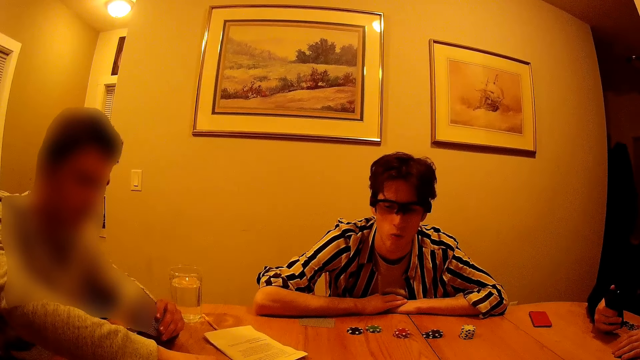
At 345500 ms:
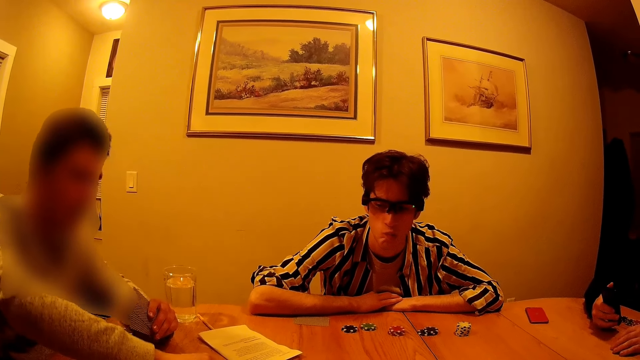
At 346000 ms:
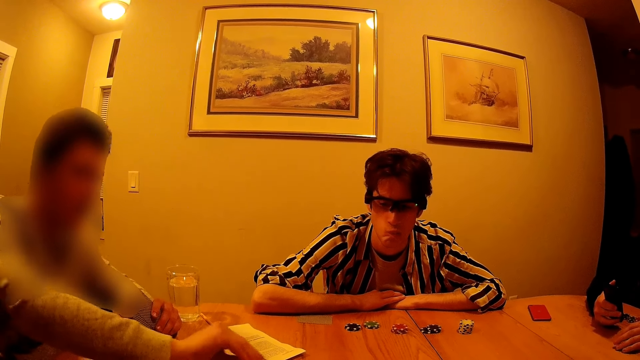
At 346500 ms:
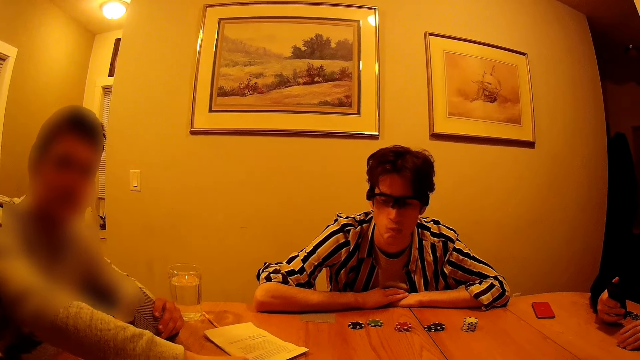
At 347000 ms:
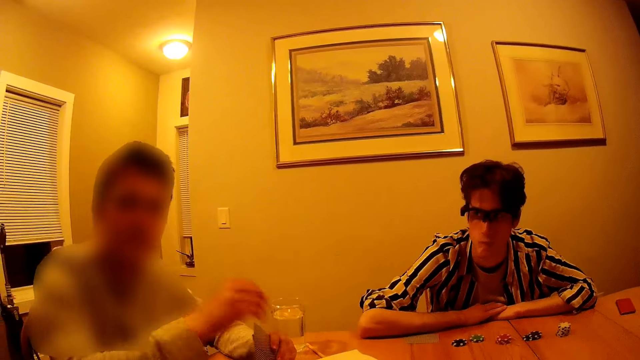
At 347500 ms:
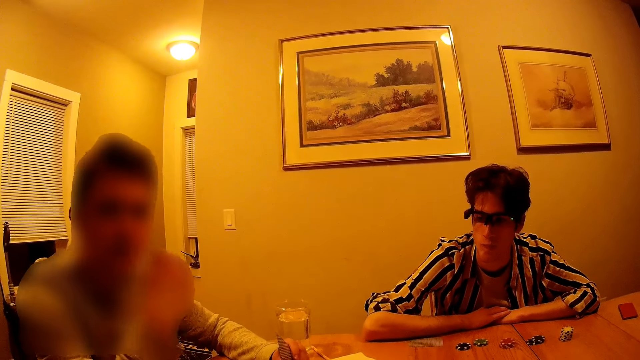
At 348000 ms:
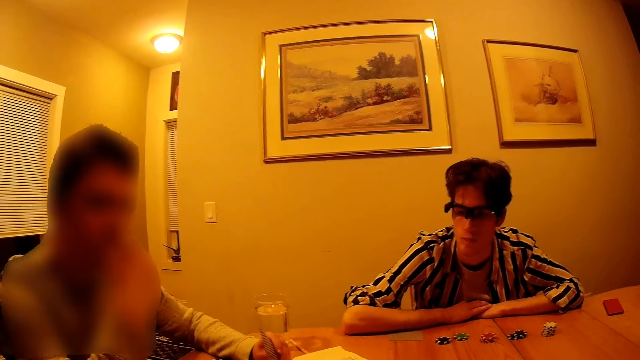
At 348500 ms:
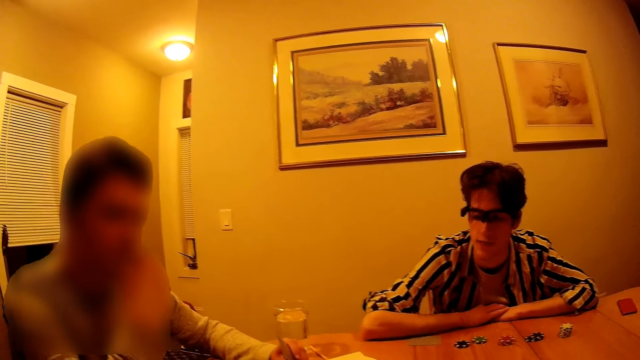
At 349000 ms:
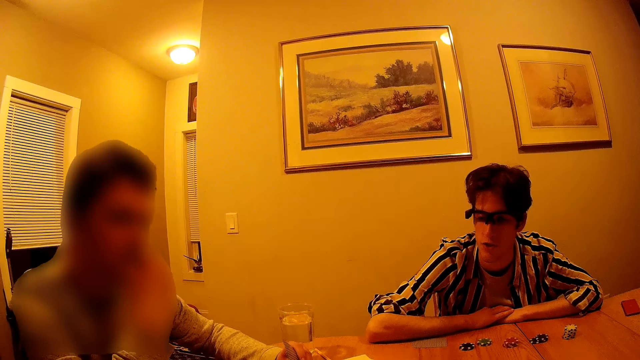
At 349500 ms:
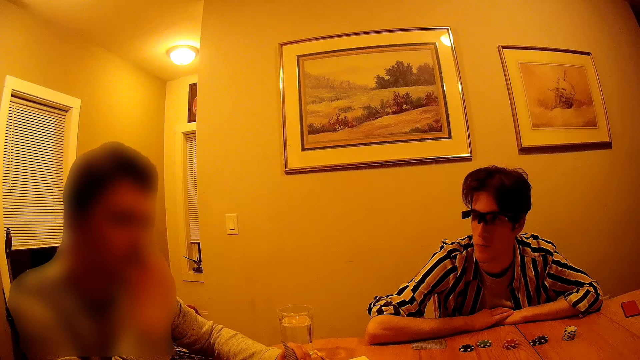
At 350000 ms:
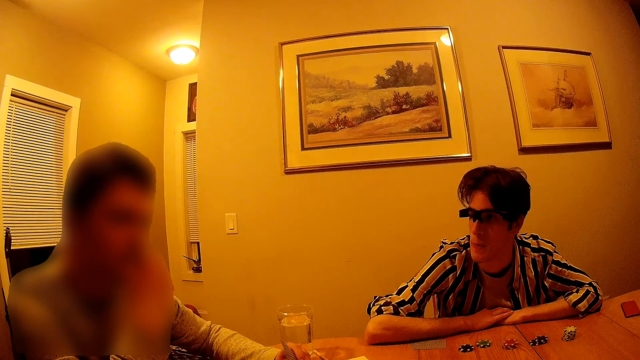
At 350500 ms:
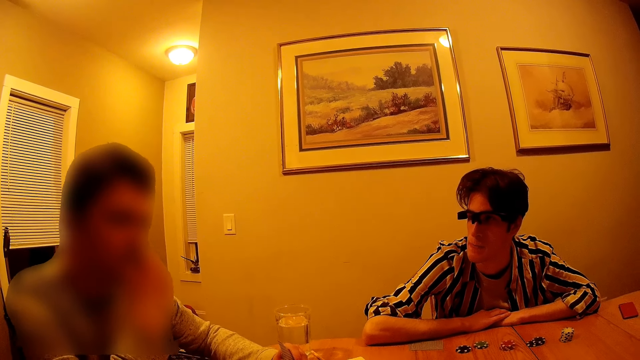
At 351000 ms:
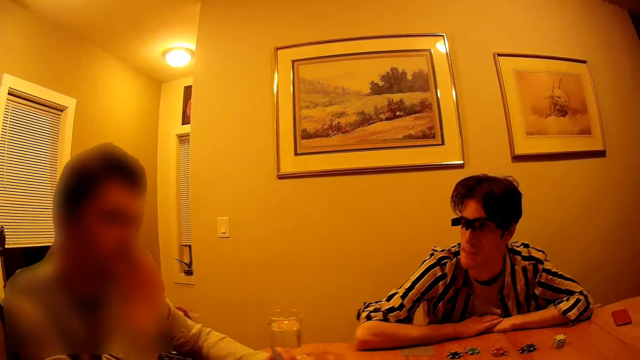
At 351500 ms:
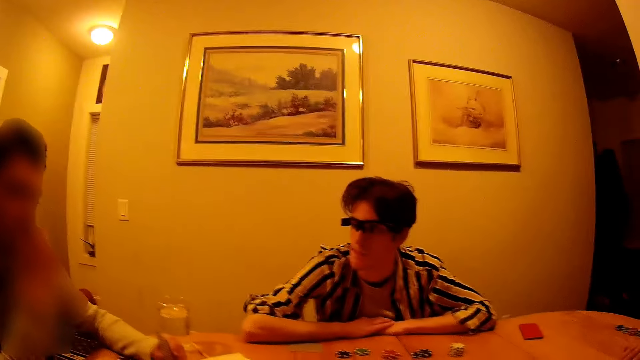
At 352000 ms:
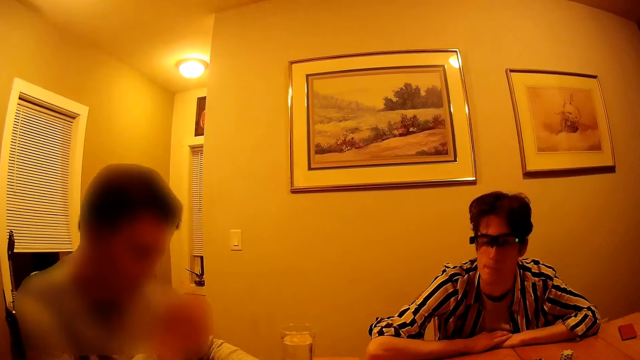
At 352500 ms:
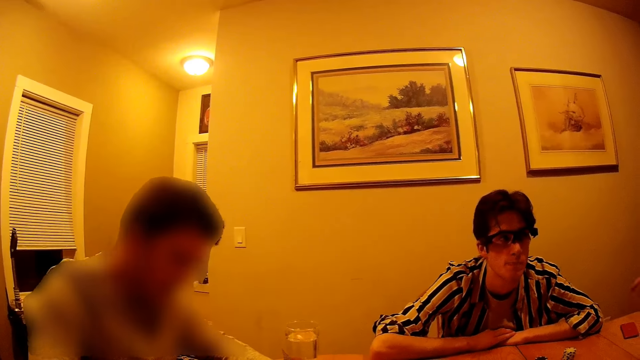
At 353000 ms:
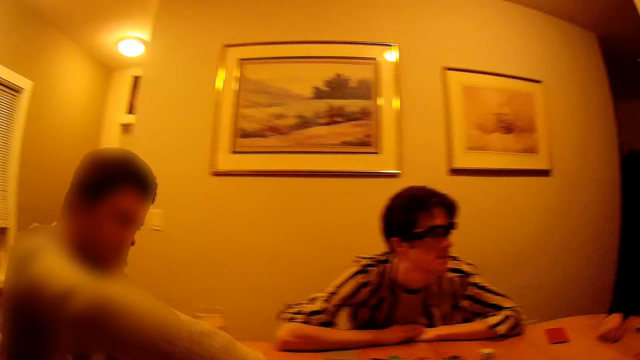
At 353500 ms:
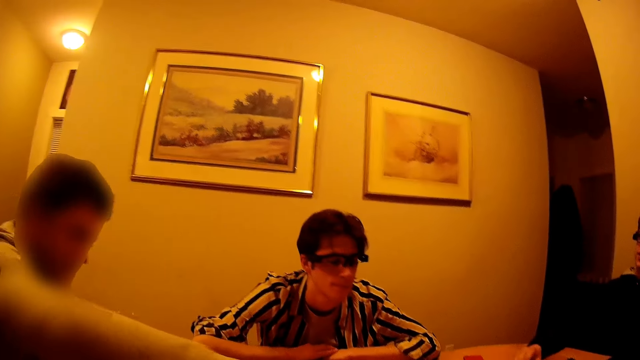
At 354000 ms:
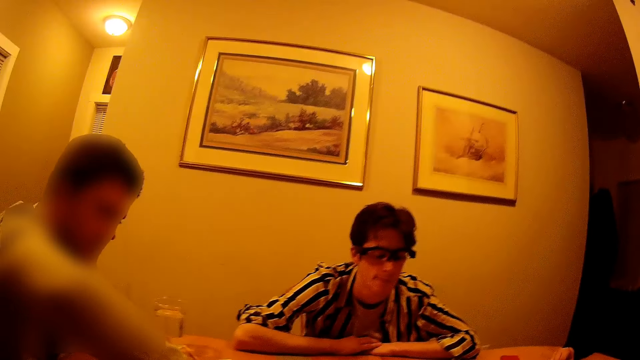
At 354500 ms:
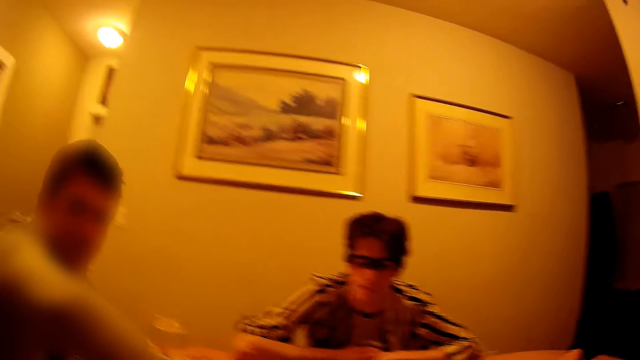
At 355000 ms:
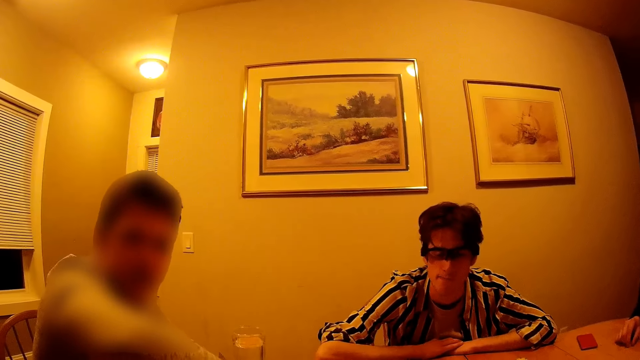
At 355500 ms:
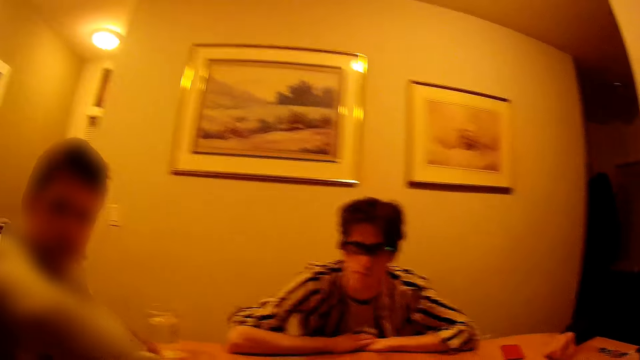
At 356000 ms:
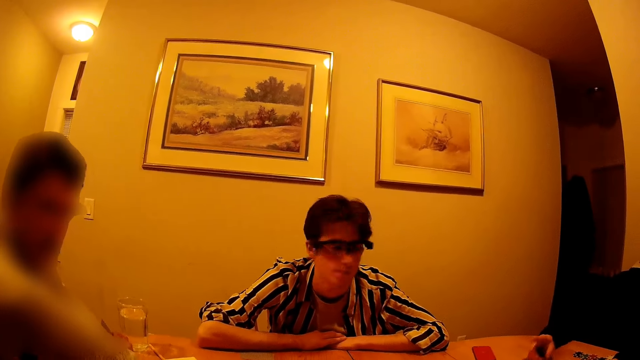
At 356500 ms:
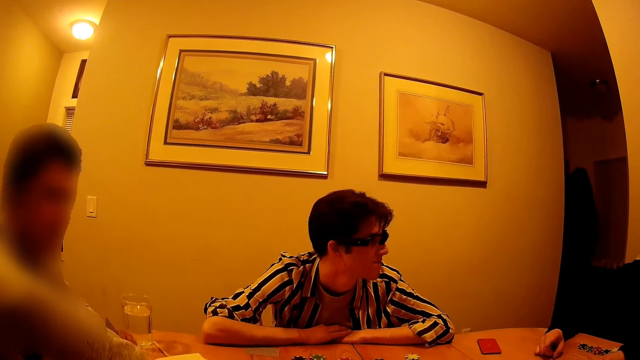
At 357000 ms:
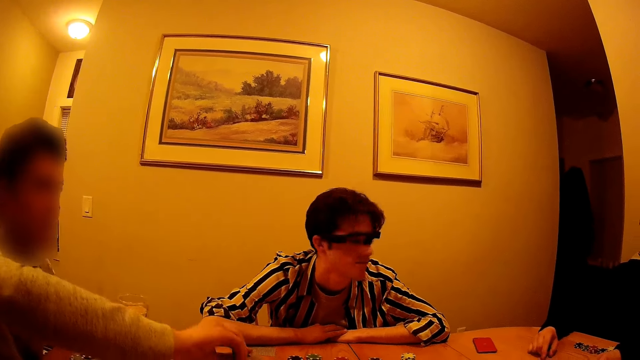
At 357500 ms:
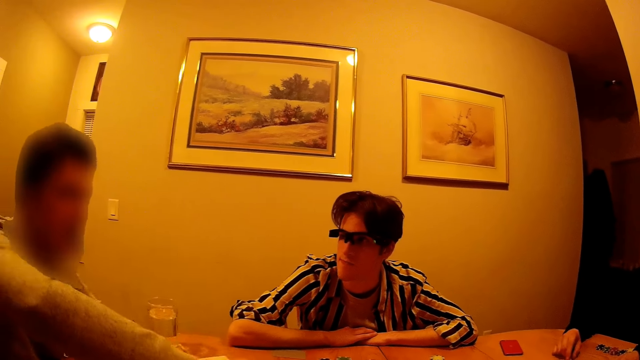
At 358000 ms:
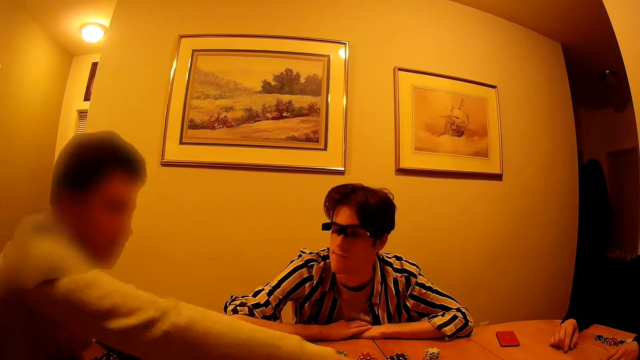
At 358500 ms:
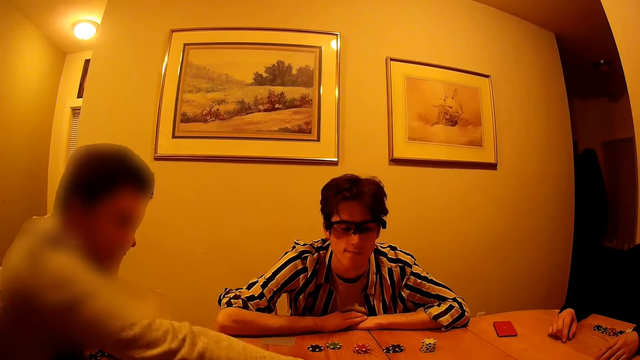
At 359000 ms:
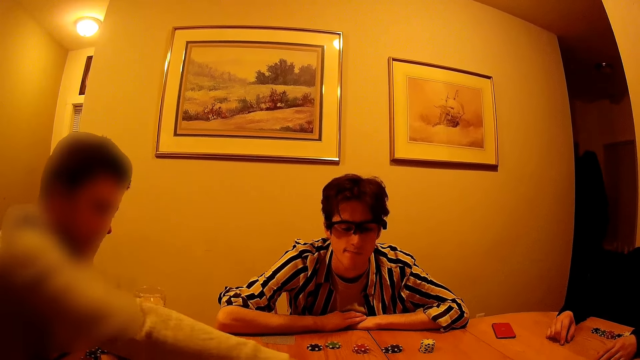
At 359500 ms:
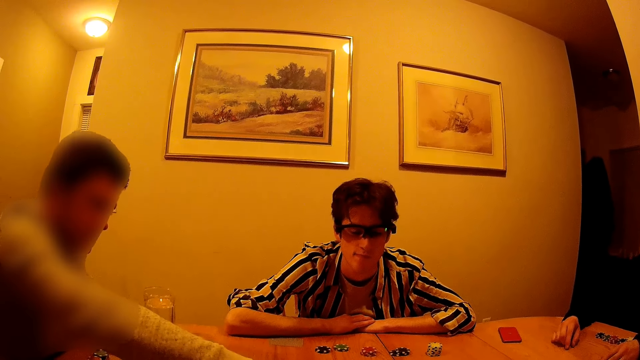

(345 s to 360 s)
The second man touches his face with his right hand. The fourth man interacts with the second man in the apartment. The camera wearer interacts with the second man in the apartment. The second man drops the gaming chips on the table with his right hand and interacts with the camera wearer in the apartment. The first man interacts with the second man in the apartment.

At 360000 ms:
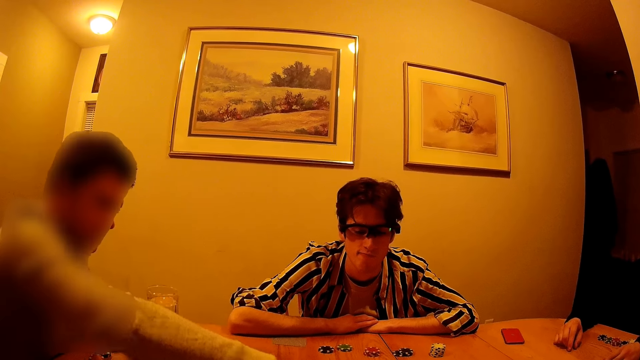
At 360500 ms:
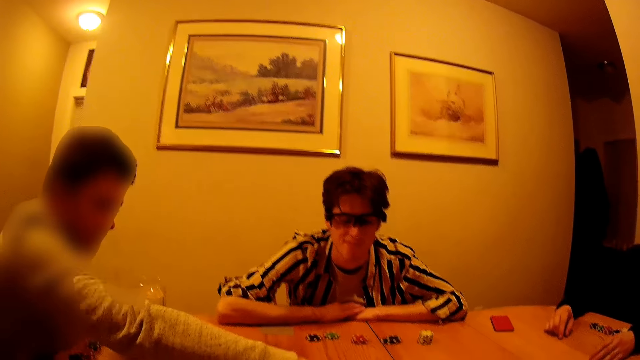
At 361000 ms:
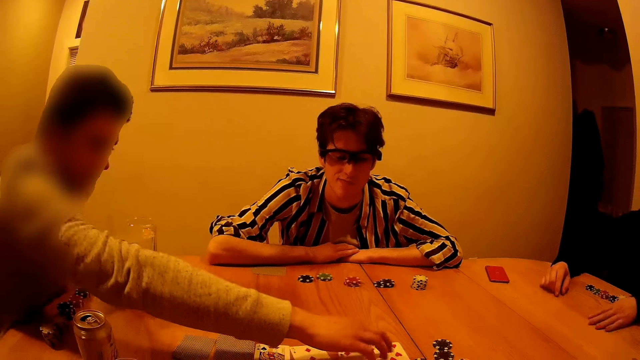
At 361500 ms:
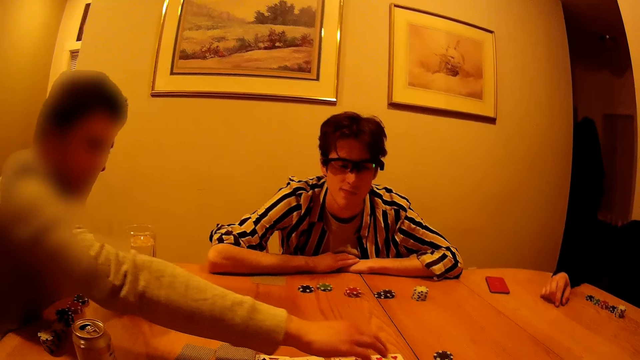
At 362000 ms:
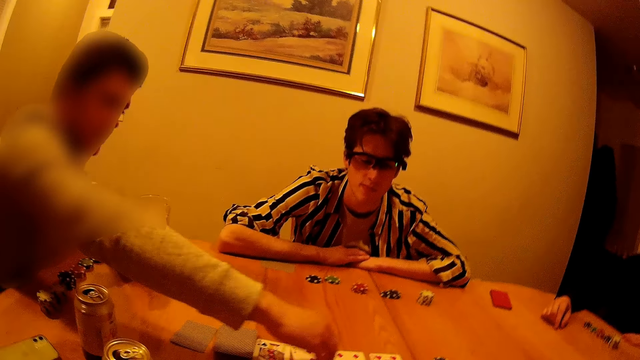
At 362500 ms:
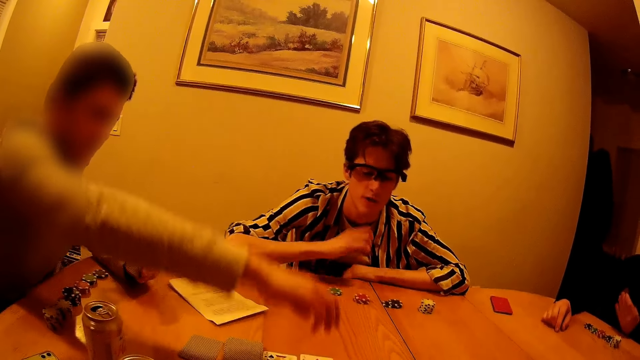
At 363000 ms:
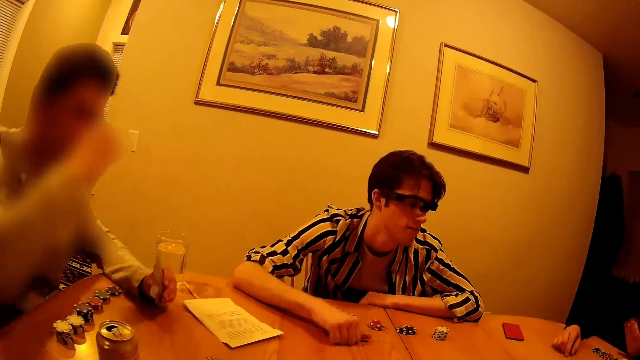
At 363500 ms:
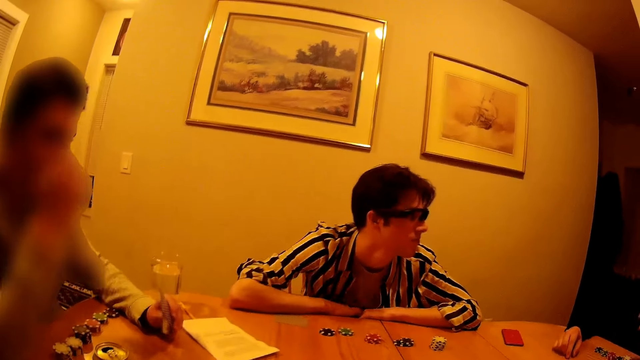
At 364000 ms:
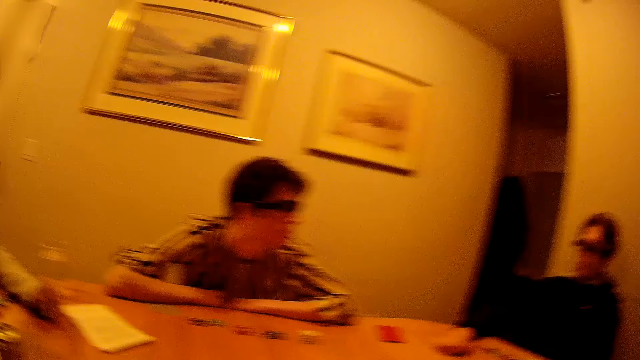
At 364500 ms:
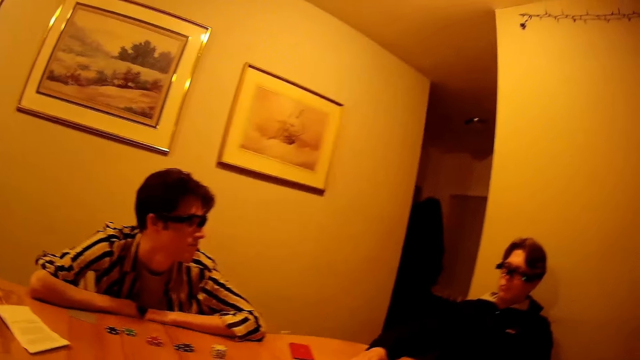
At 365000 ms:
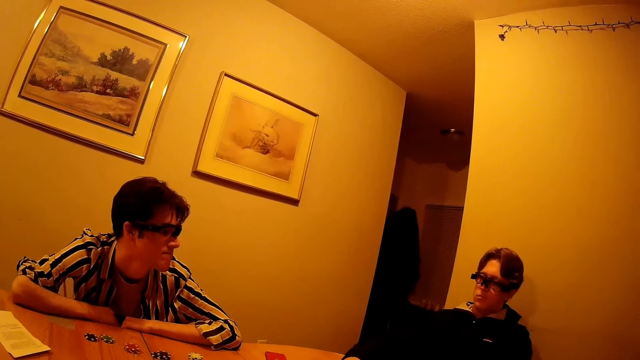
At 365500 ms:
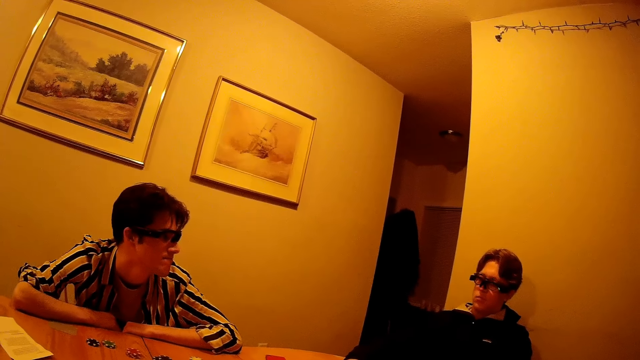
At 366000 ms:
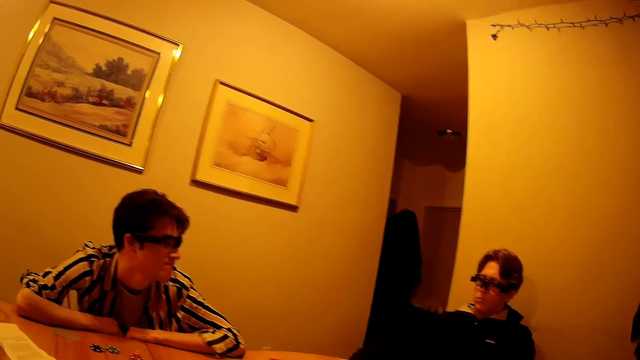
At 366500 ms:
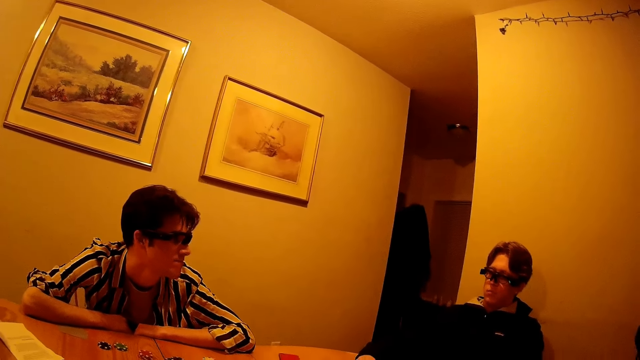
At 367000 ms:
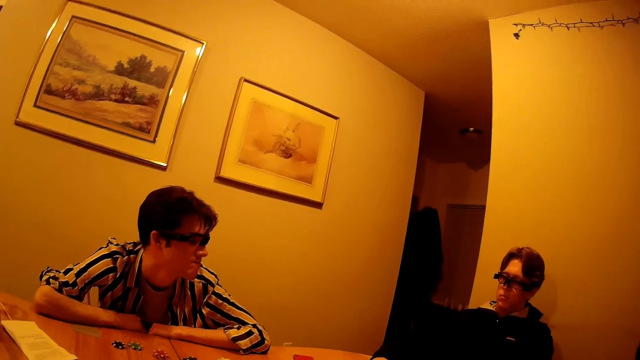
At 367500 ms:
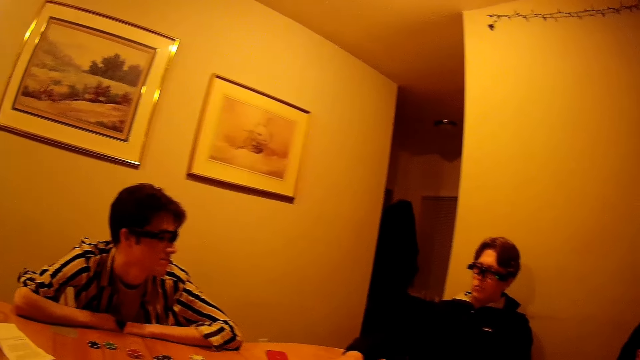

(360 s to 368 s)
The second man arranges the cards on the table with his right hand. The fourth man knocks on the table with his right hand.
